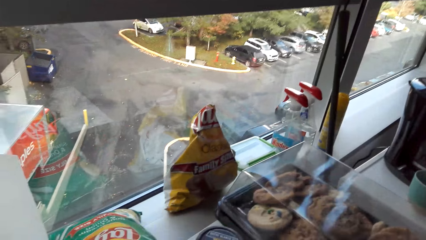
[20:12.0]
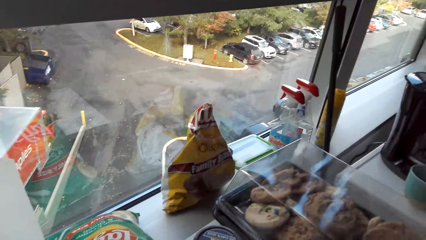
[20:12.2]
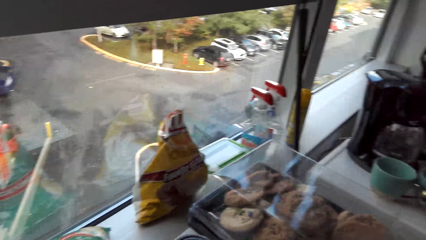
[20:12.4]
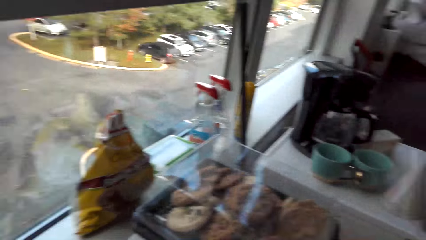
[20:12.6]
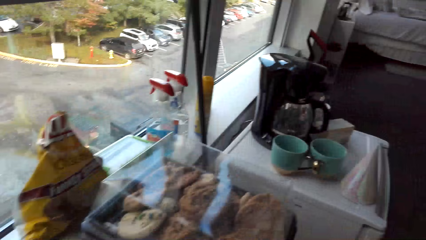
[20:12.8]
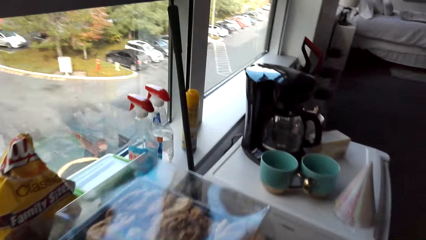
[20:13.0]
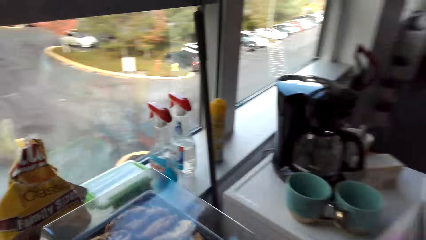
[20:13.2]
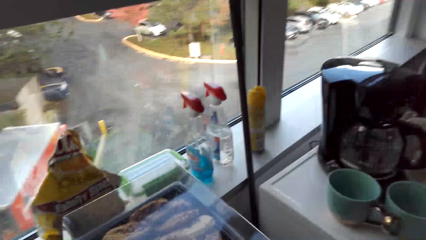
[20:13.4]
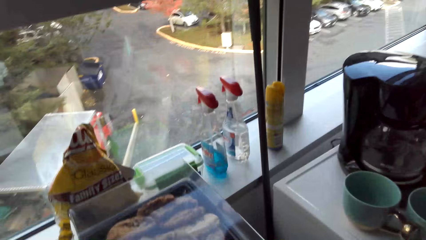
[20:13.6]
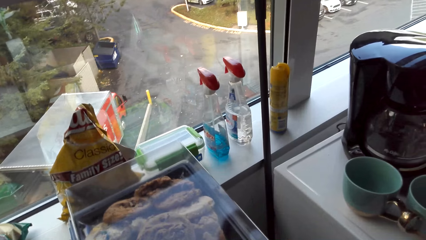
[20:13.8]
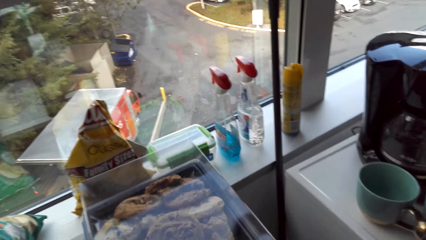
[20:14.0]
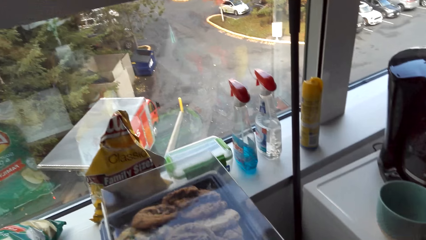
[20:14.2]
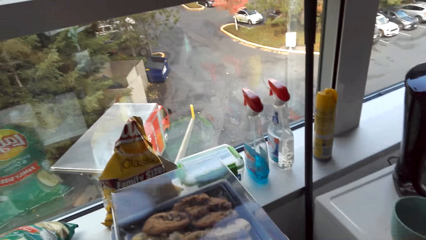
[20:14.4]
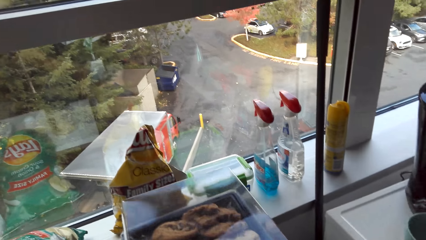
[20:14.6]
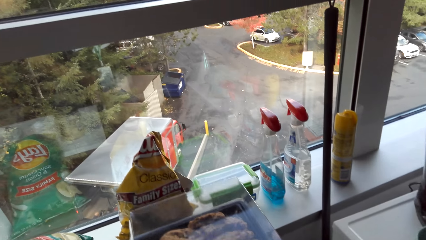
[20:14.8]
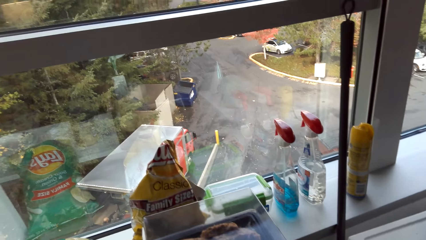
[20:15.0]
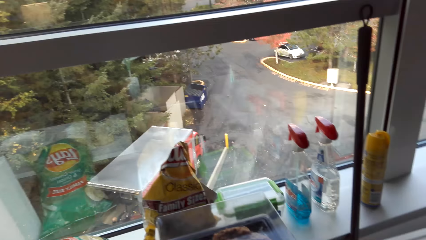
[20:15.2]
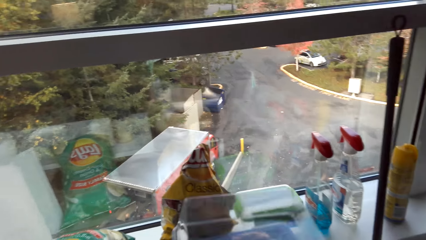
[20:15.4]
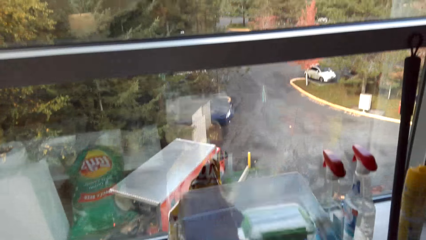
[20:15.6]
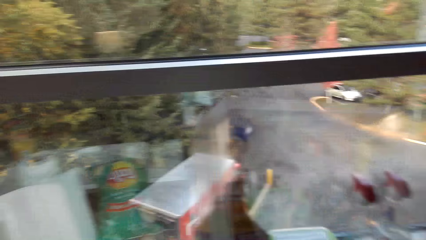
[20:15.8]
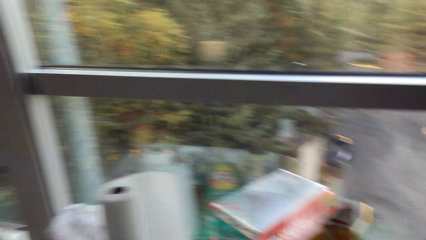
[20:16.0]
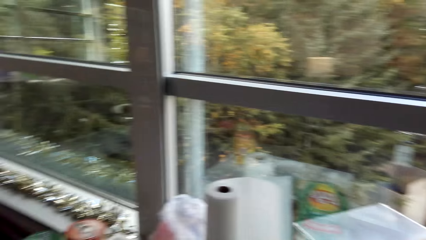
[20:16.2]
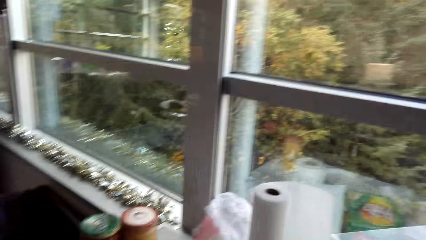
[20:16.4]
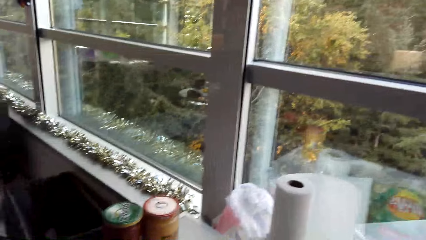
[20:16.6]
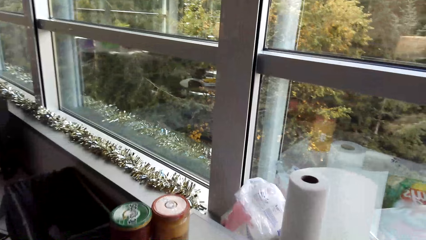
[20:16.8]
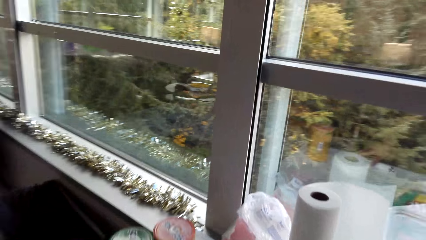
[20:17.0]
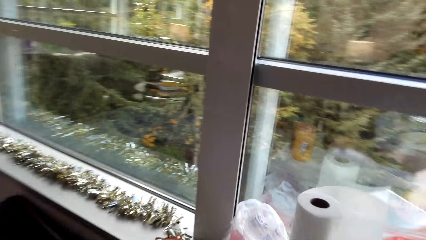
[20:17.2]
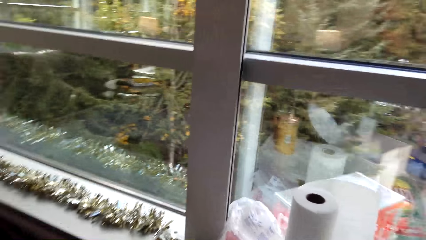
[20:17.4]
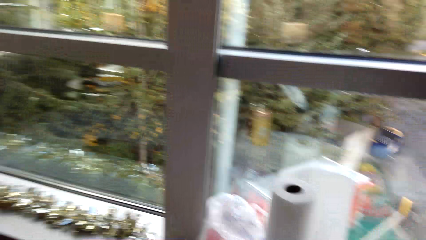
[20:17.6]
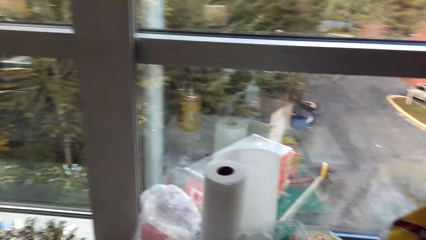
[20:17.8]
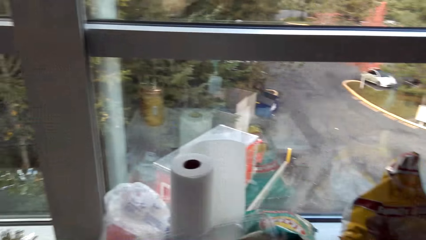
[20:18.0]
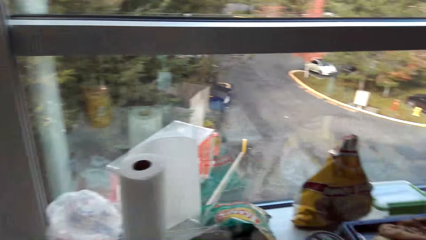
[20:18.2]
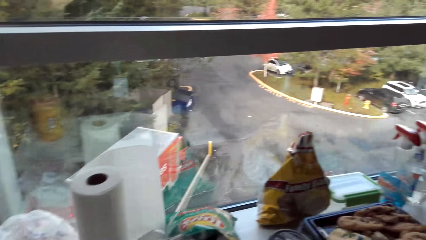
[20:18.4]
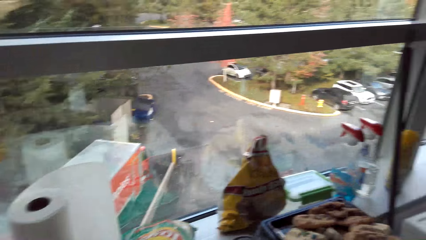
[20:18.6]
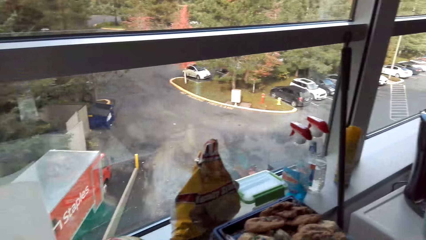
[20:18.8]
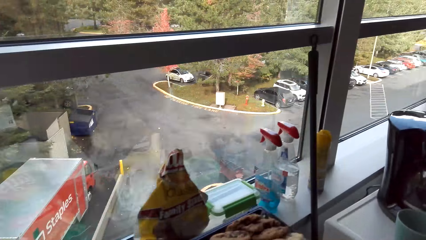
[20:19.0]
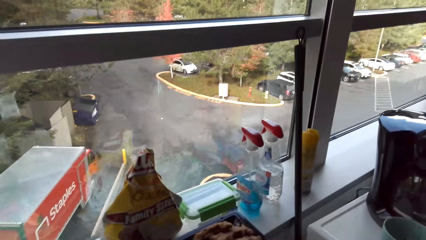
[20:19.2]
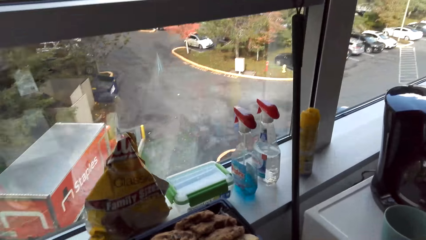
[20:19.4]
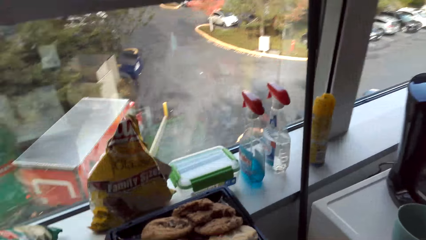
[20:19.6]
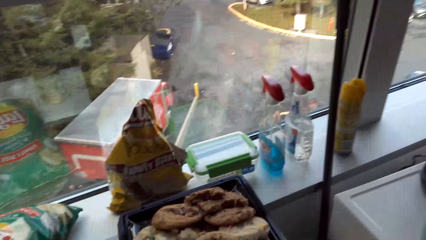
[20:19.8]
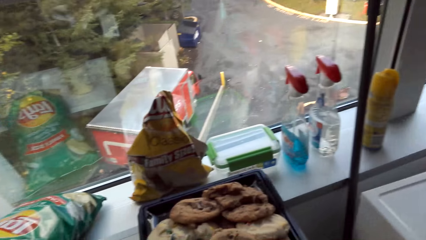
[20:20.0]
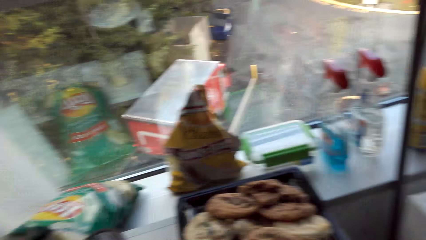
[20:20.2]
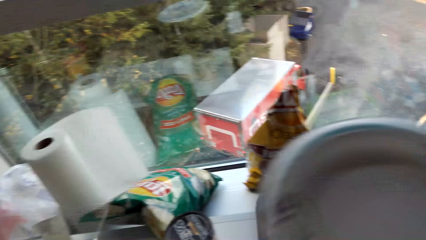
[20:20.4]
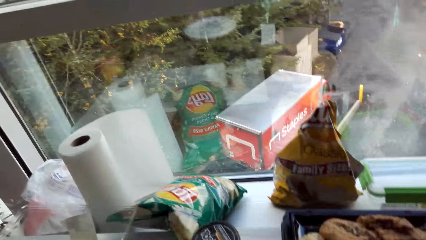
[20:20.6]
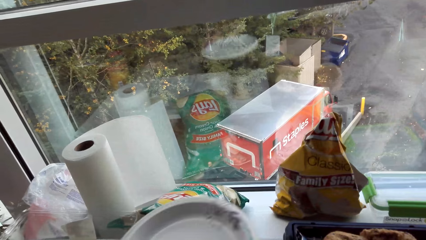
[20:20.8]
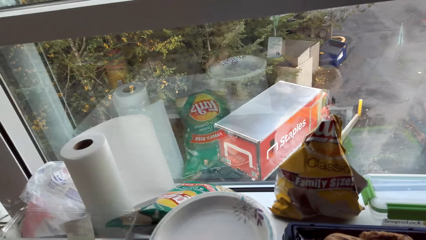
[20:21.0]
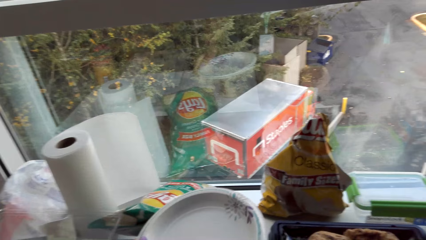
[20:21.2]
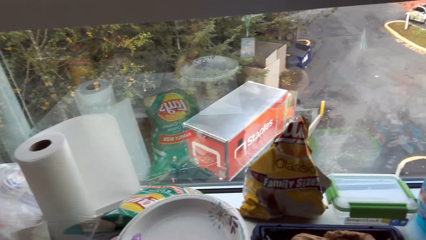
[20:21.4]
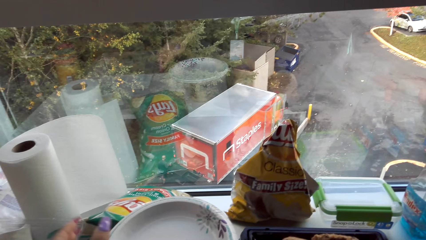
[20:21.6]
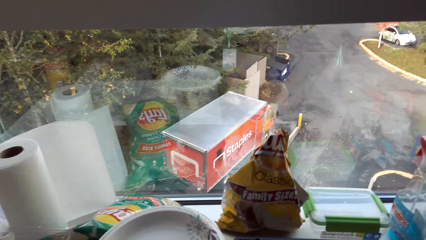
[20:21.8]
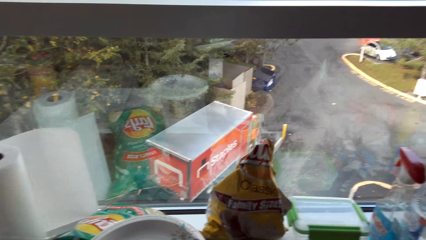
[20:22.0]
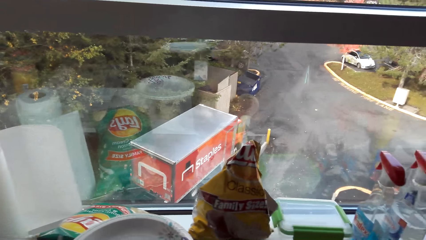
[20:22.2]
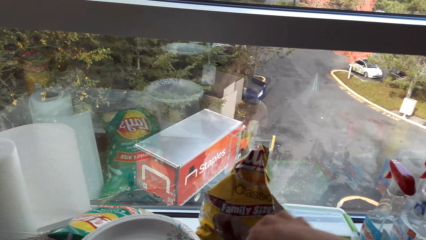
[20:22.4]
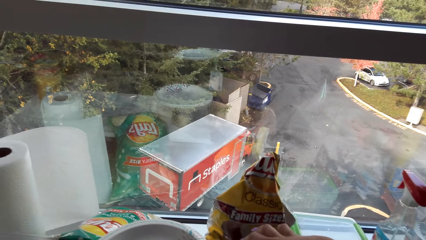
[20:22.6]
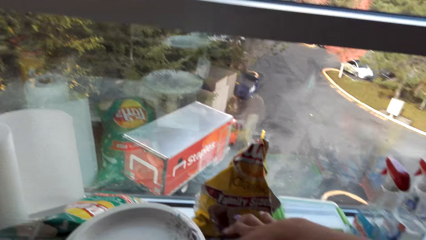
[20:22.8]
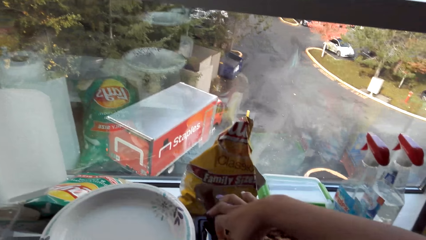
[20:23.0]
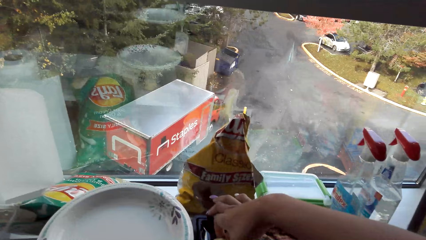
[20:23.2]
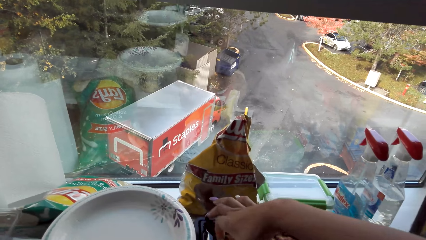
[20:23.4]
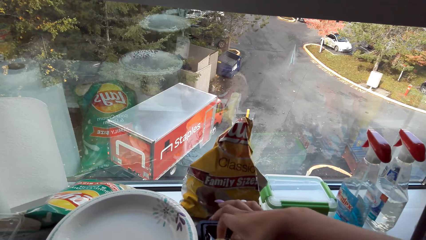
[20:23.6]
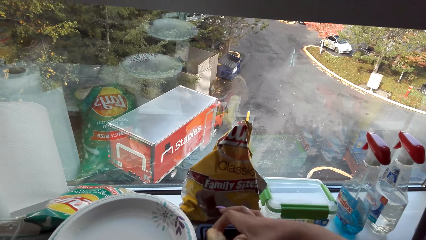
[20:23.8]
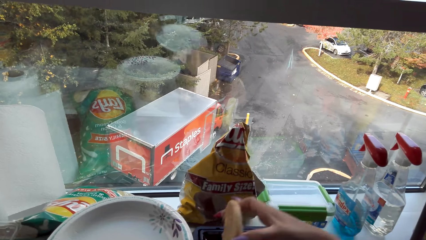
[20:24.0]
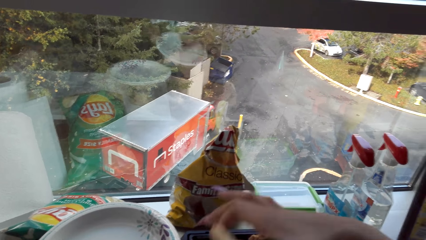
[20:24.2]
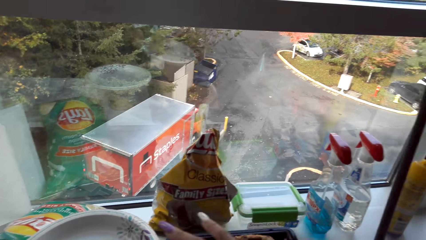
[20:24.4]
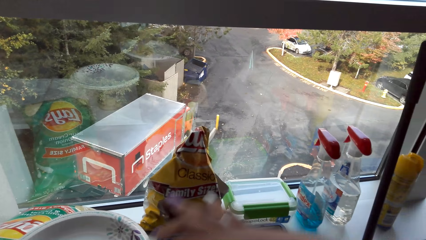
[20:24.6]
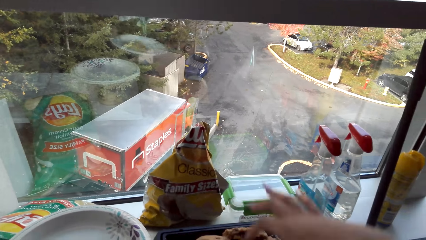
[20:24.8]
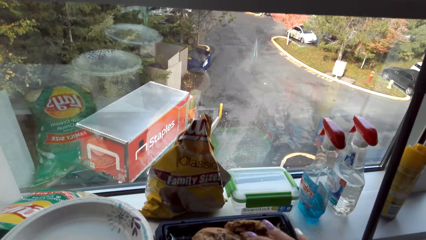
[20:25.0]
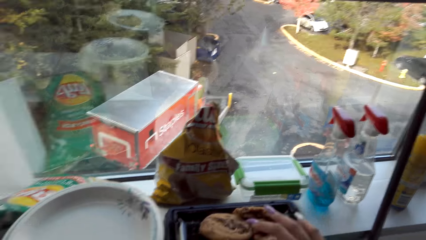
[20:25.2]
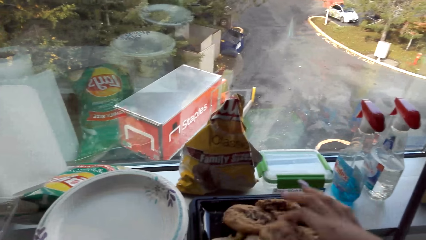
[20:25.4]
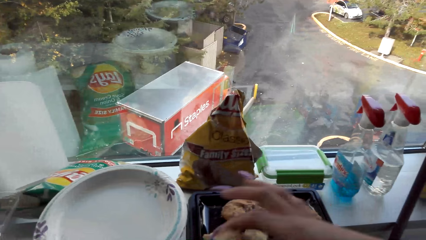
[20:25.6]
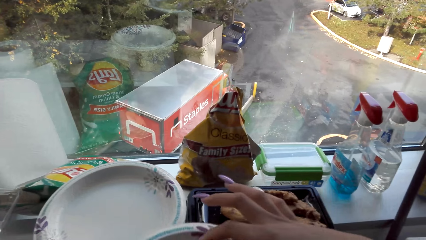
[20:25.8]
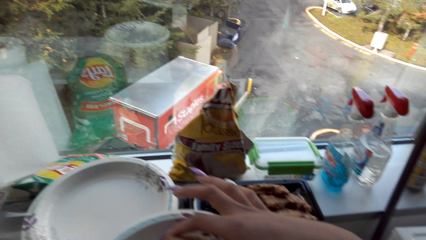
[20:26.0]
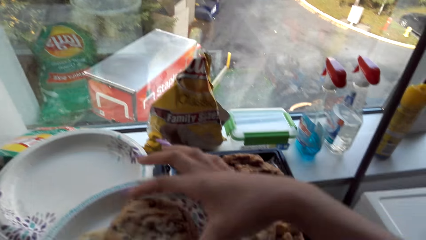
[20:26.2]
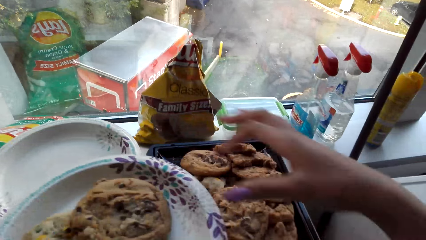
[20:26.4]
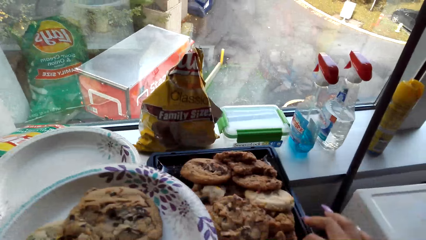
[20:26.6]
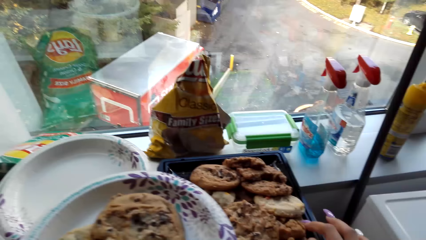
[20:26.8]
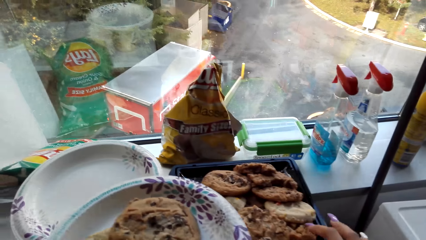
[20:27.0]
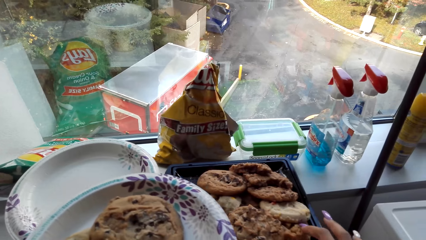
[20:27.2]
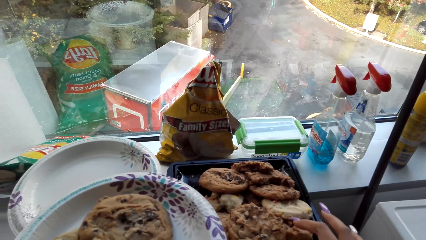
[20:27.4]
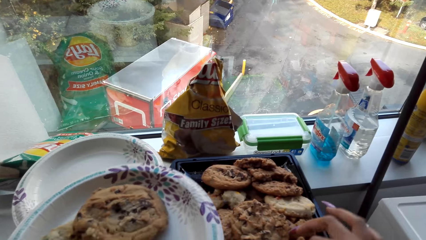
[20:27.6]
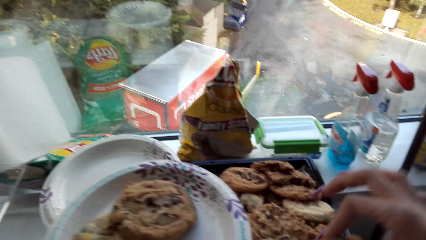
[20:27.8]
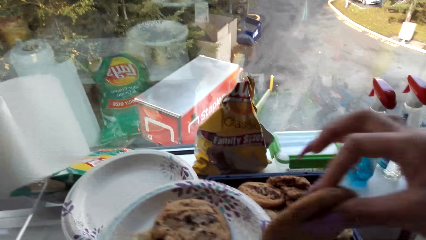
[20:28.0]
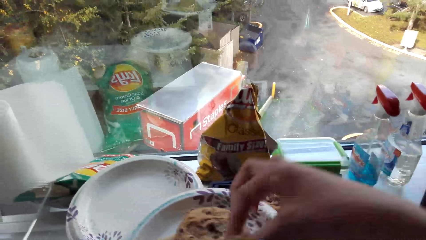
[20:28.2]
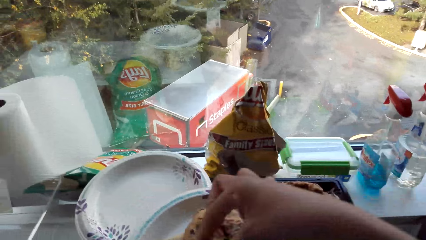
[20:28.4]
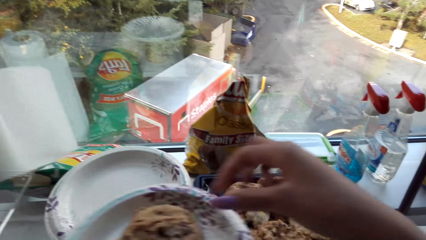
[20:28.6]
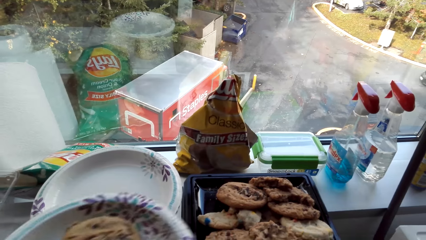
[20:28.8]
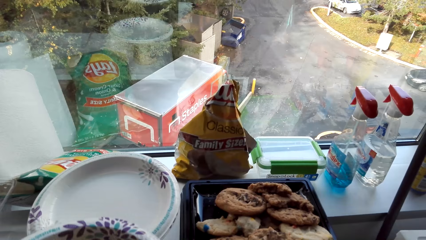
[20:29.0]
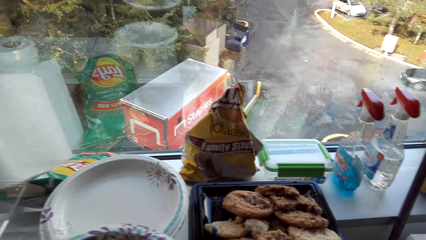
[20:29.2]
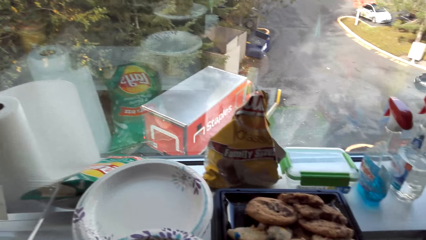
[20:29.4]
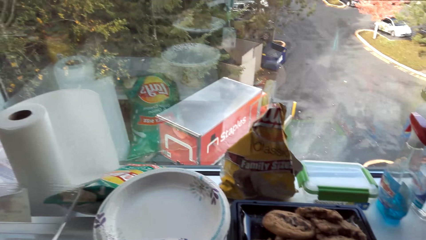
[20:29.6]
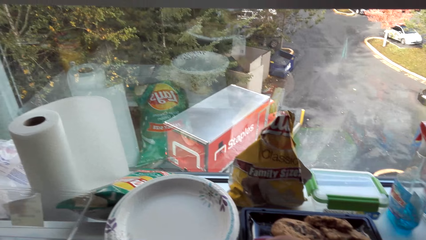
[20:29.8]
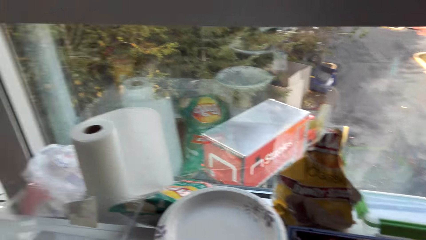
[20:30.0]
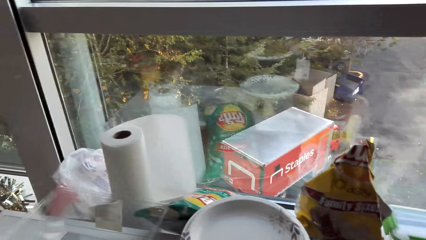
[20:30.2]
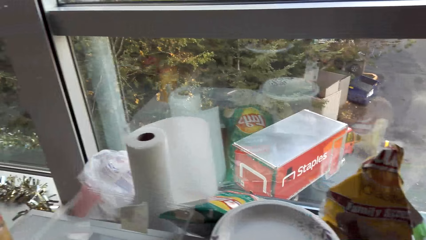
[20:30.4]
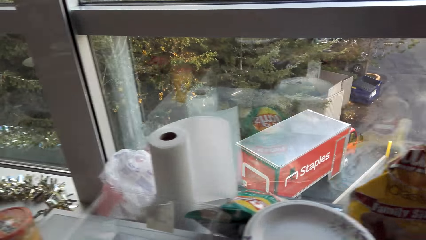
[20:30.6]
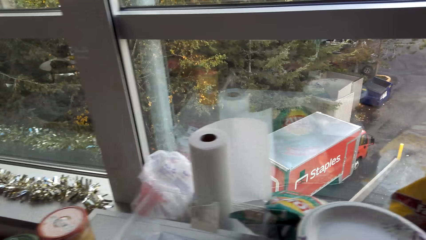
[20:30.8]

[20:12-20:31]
The camera wearer opens the cookies. They put the cookies in a plate. They serve the cookies.
